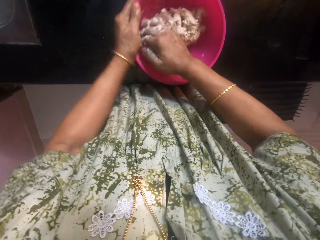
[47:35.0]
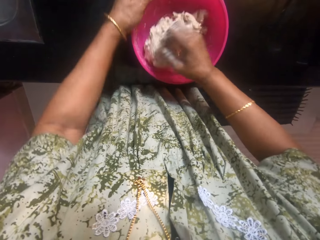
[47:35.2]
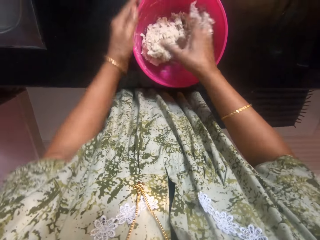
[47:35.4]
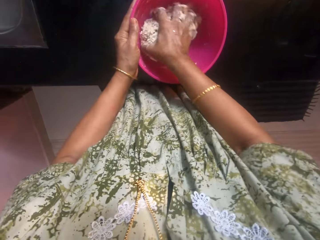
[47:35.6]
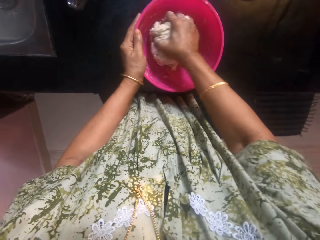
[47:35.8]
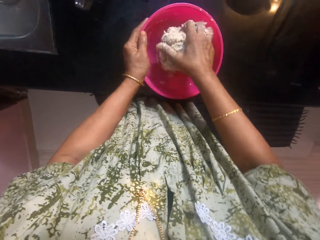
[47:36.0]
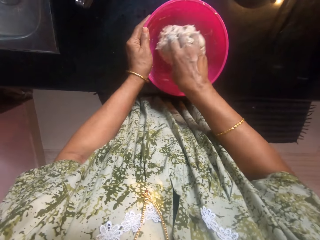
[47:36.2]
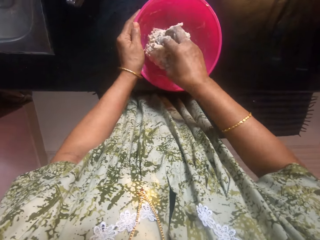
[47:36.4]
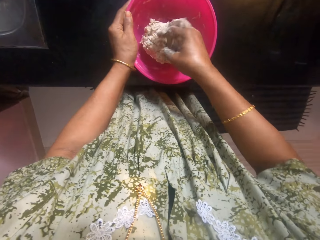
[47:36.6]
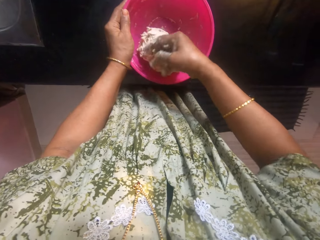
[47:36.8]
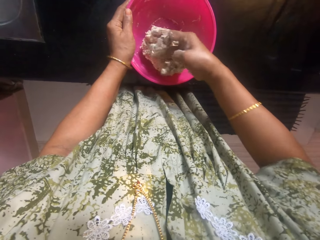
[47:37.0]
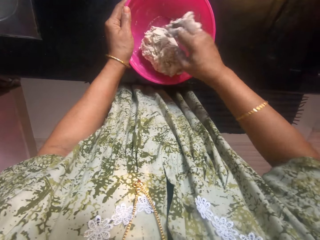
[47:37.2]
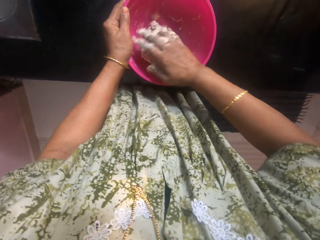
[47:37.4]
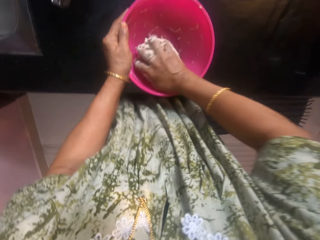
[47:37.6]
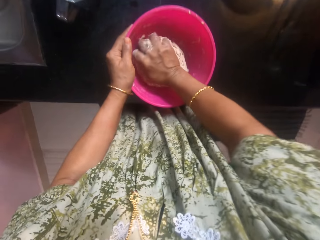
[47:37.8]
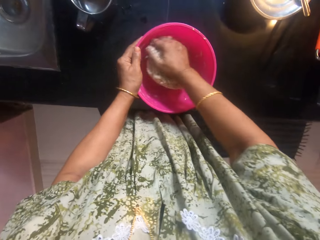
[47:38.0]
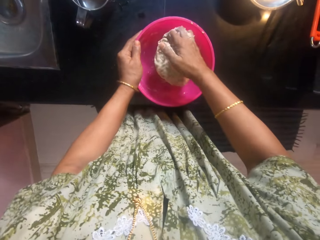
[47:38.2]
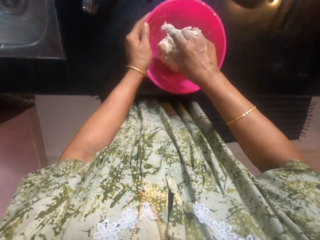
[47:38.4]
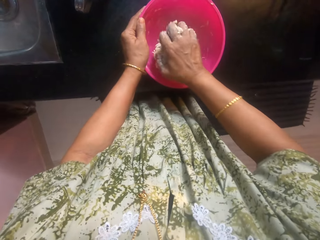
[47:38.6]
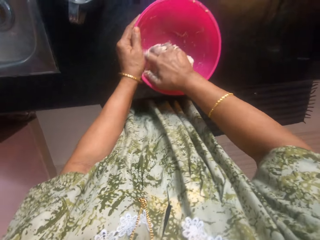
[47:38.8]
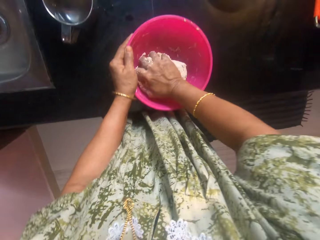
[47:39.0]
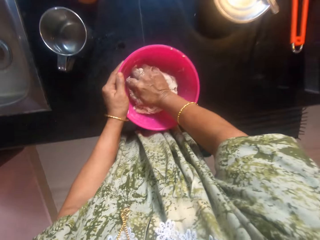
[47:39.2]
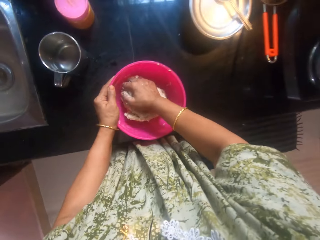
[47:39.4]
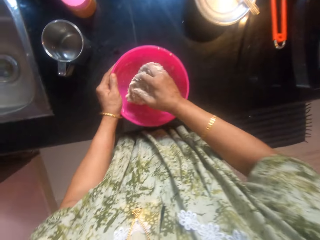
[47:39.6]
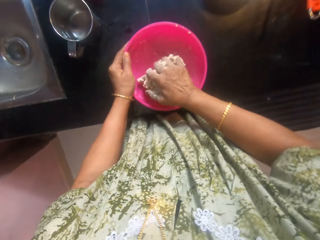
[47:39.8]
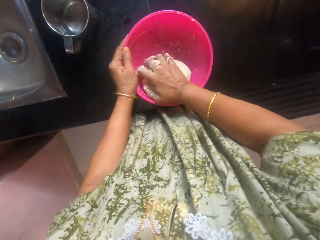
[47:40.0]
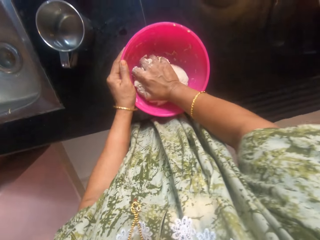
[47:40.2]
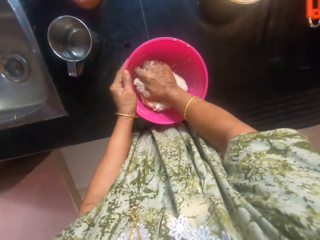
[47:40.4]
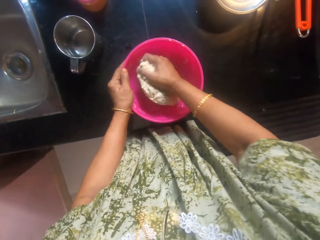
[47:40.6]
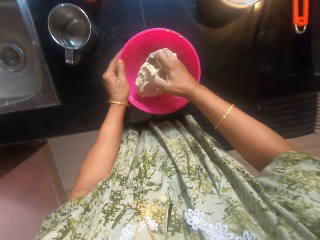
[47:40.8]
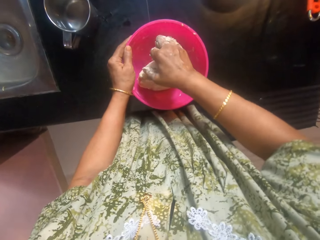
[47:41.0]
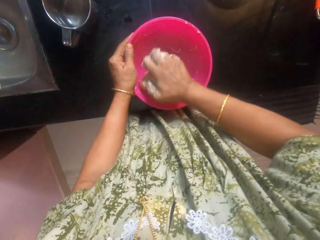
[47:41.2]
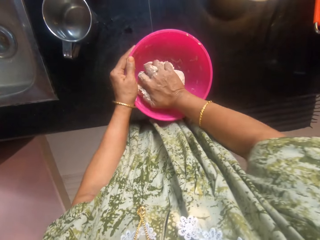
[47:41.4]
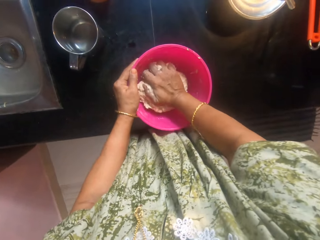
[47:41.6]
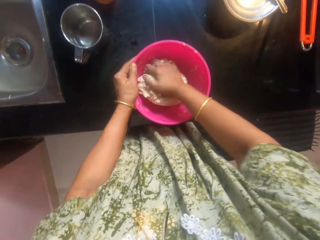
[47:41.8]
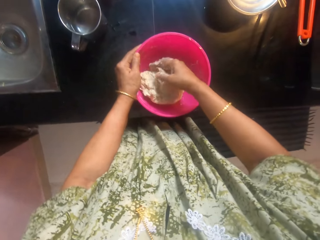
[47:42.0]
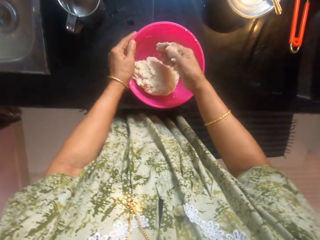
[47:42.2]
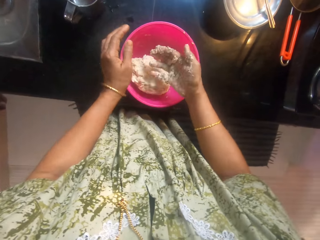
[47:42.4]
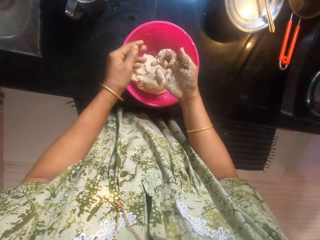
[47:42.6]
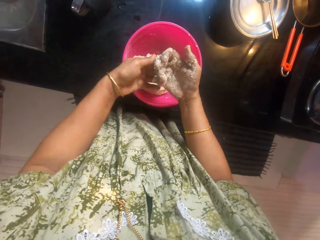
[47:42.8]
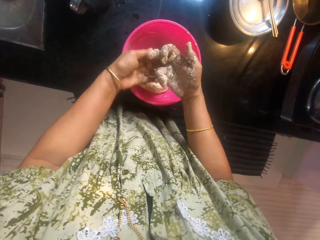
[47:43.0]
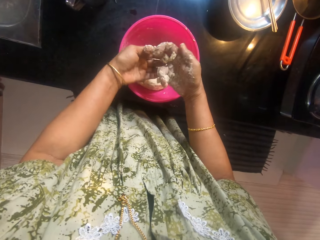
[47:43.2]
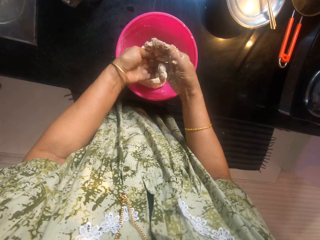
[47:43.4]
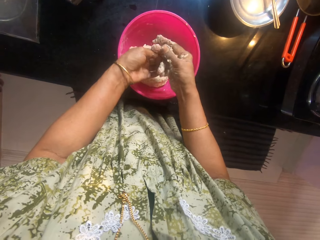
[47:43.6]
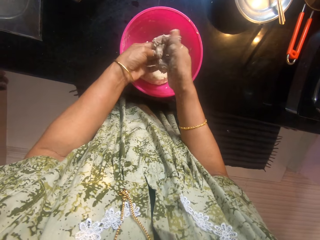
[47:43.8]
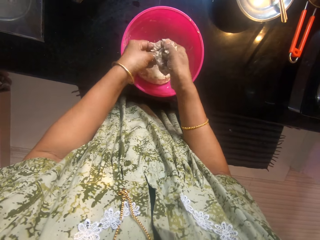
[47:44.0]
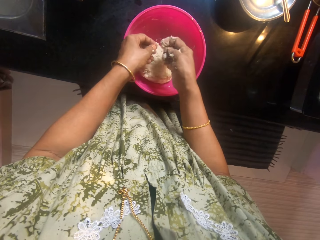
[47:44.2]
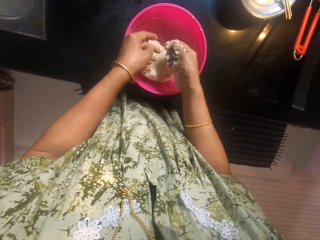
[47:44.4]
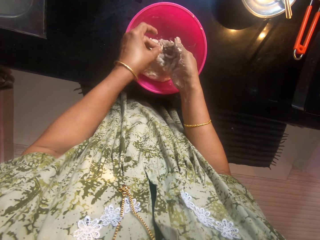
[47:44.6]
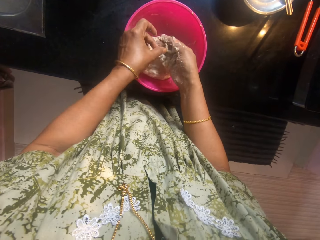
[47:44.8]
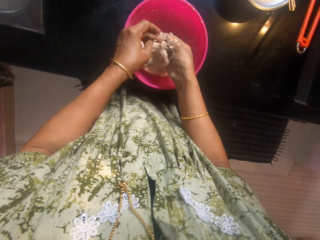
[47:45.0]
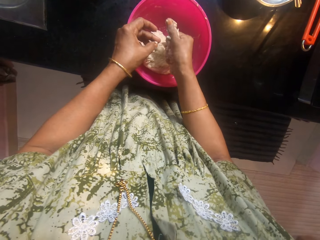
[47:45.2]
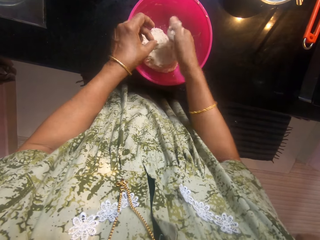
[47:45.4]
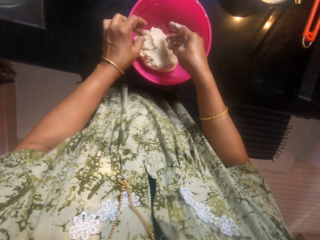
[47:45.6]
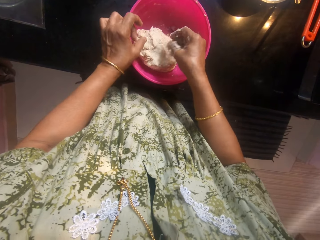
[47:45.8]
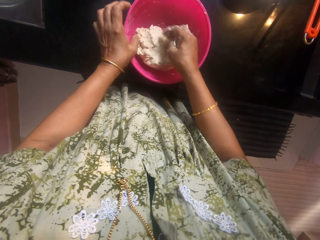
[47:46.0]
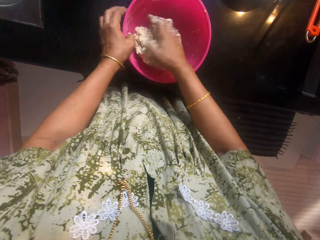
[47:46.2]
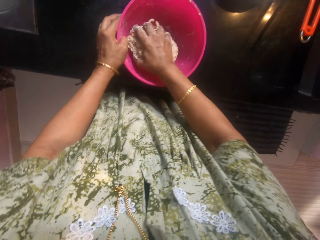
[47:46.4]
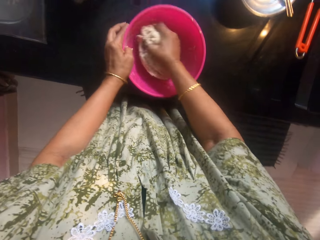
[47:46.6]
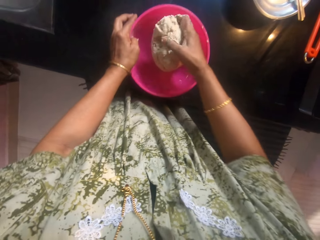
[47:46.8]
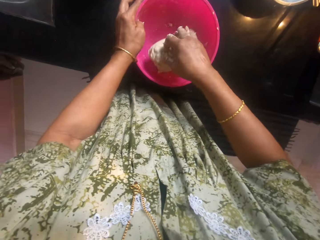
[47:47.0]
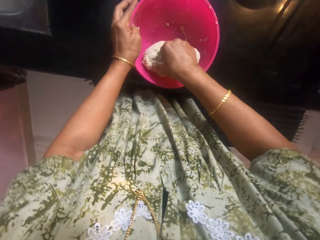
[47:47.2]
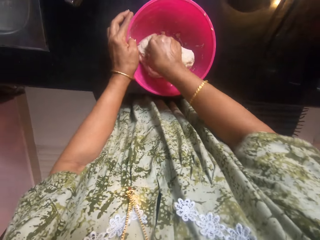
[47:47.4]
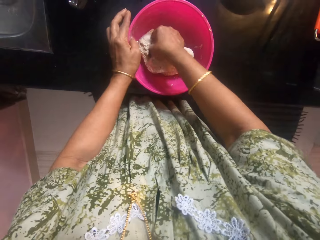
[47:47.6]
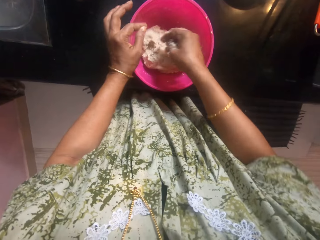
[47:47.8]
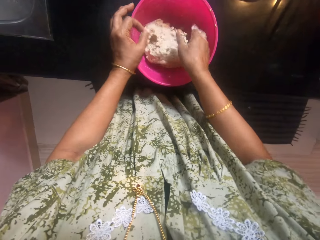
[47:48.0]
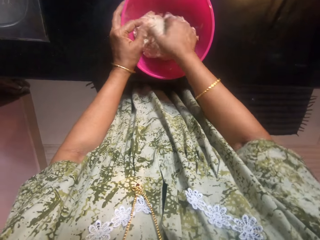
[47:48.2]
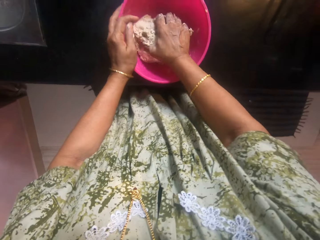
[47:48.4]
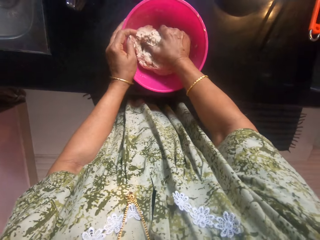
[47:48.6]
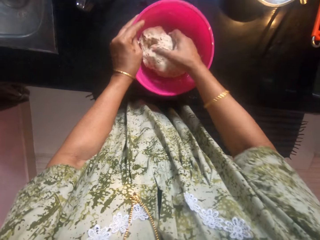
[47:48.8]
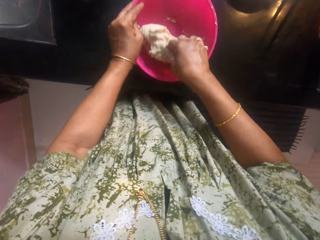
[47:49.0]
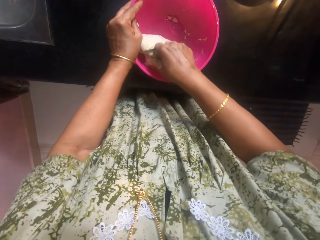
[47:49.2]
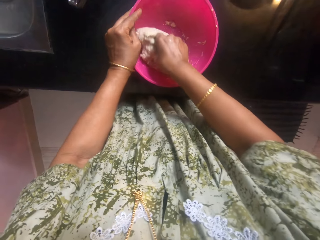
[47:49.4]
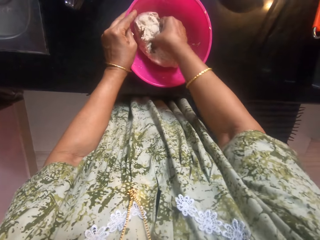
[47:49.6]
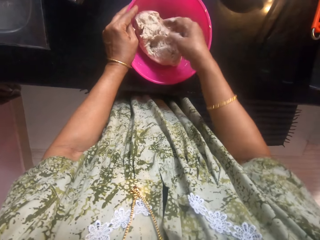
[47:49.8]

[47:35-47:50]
The camera wearer kneads a dough in a bowl. They look at the hand. They remove the dough on the hand. They put the dough in the hand. They press the dough in the hand. They knead the dough in the bowl.

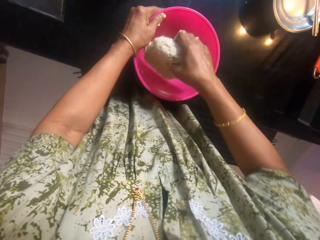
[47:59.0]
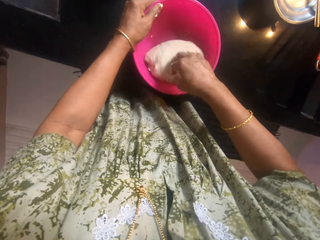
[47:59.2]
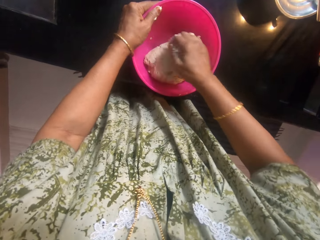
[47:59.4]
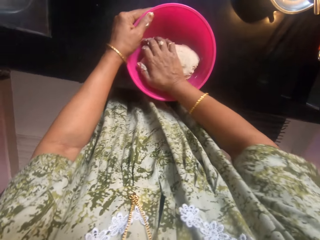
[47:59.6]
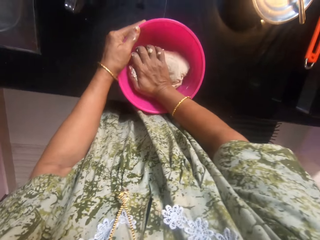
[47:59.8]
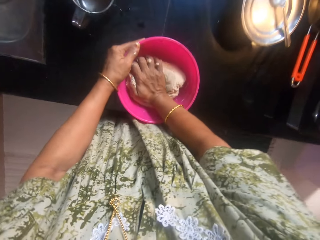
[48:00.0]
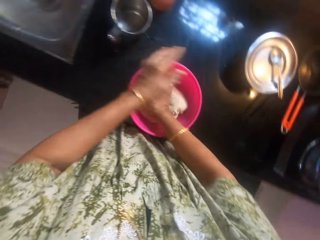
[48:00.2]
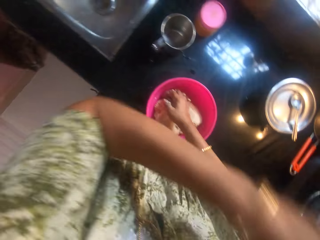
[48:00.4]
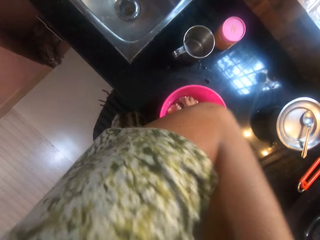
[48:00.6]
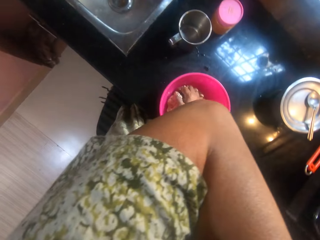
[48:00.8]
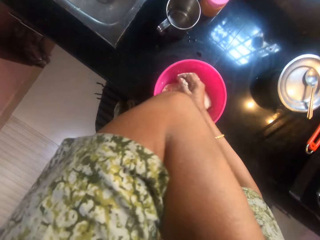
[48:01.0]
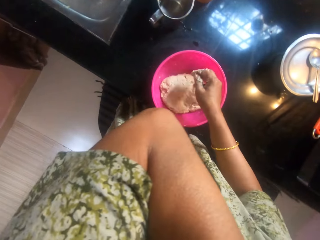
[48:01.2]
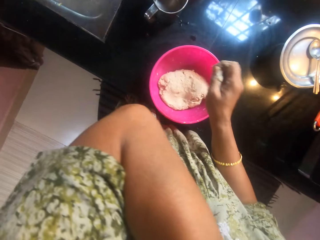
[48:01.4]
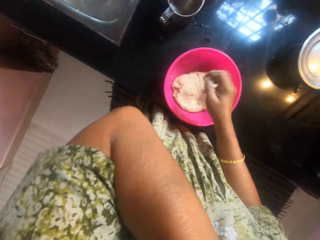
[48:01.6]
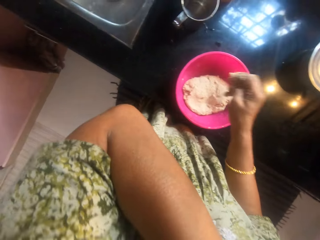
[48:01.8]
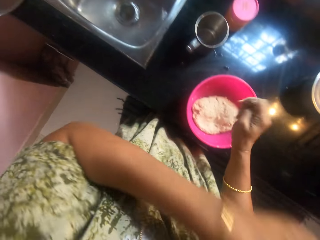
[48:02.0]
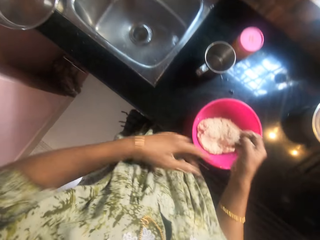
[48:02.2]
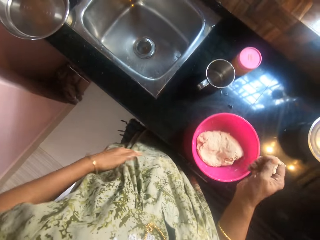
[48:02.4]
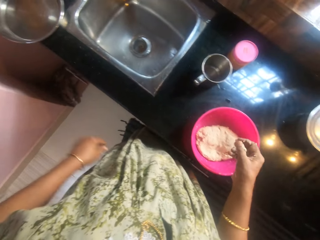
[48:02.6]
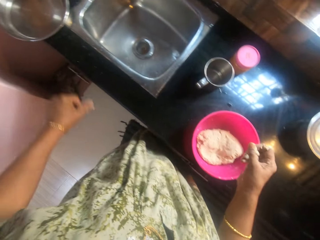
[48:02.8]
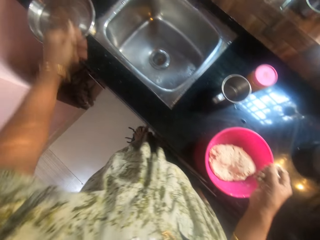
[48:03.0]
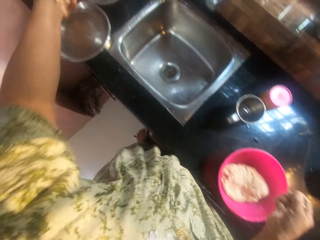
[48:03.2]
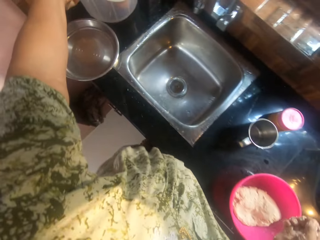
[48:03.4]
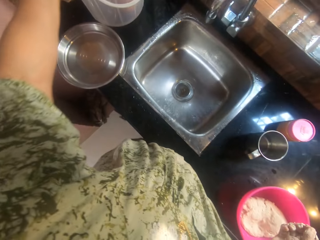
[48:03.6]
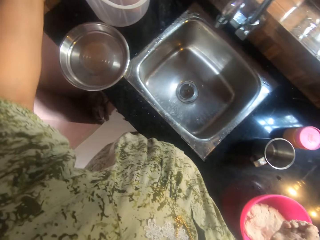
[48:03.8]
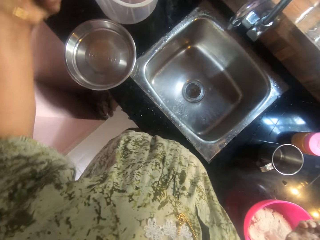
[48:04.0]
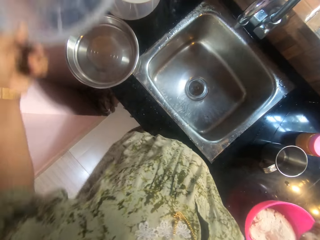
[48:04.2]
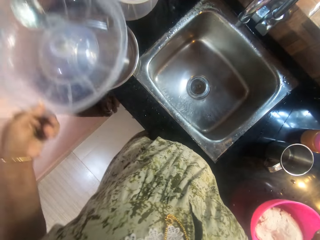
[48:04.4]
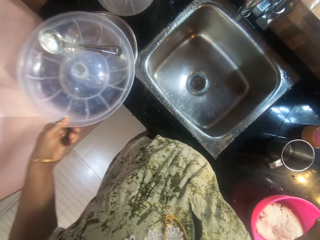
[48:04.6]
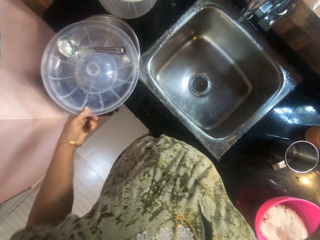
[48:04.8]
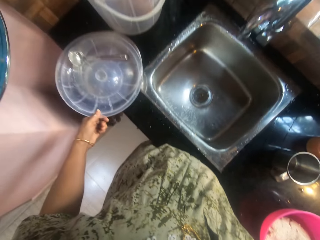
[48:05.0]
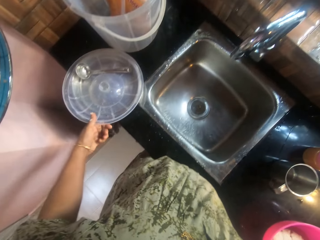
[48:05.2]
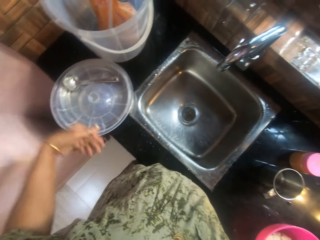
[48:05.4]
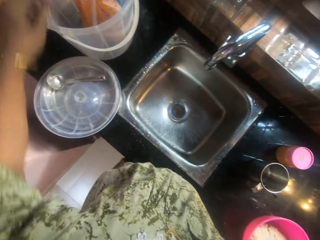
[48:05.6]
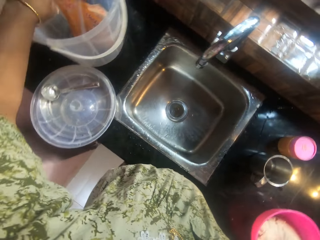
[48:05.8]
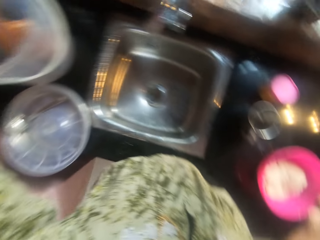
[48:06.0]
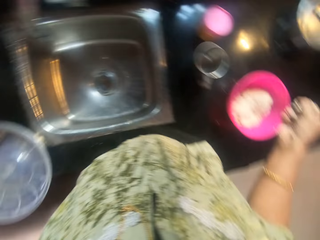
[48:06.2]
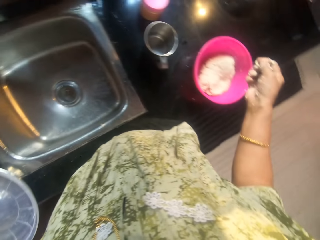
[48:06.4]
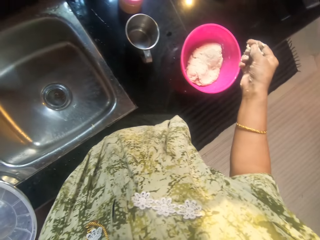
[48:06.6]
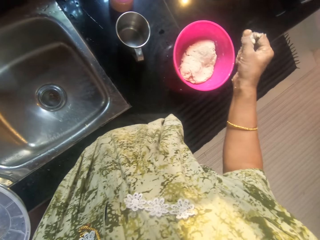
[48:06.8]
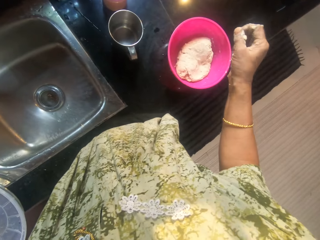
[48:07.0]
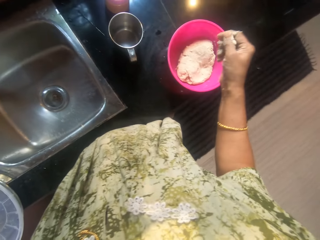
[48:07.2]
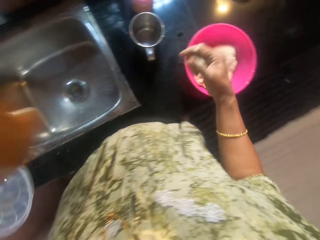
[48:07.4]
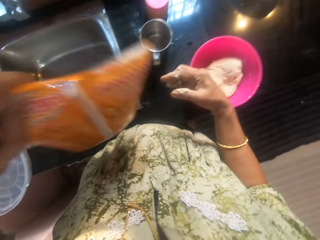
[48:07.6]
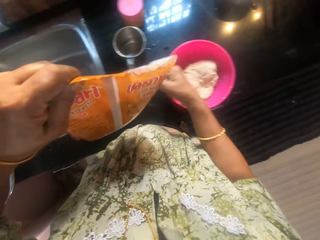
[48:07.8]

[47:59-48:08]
The camera wearer touches the shoulder. They wipe the face with the hand. They shake the hand. They pick up a bucket lid on a container. They put the bucket lid on a bowl or plate. They pick up a packet of wheat flour in the bucket.
